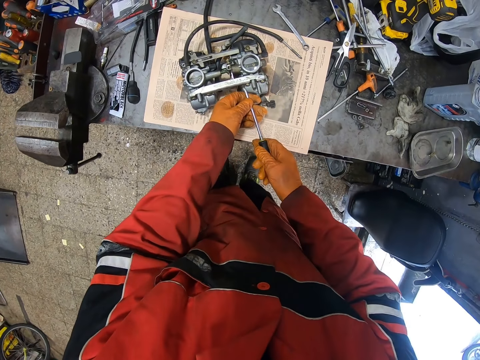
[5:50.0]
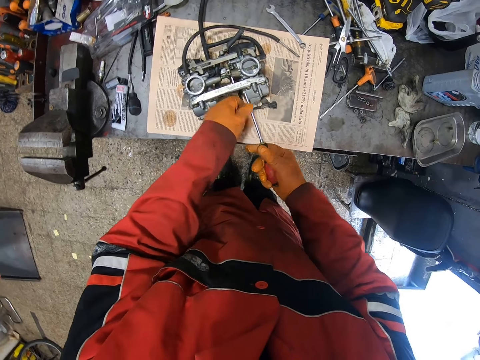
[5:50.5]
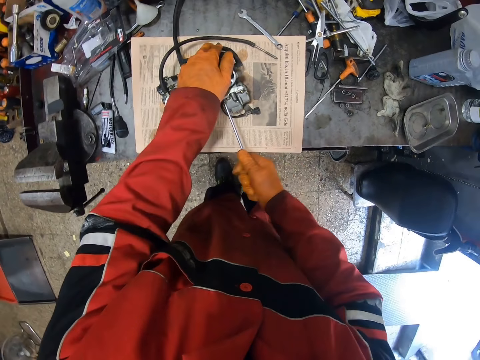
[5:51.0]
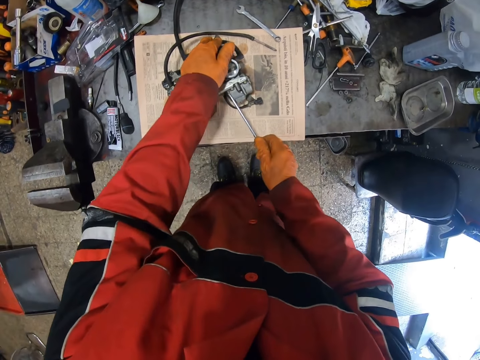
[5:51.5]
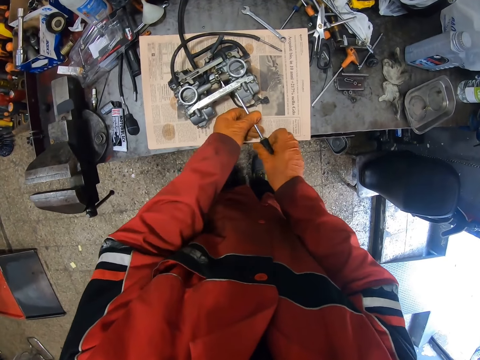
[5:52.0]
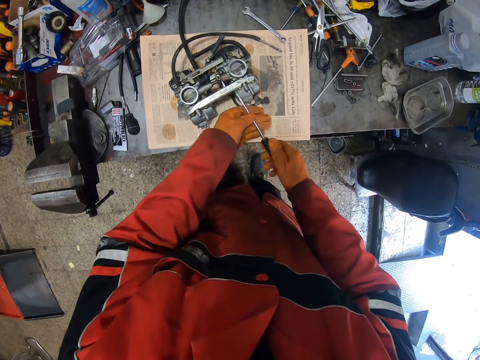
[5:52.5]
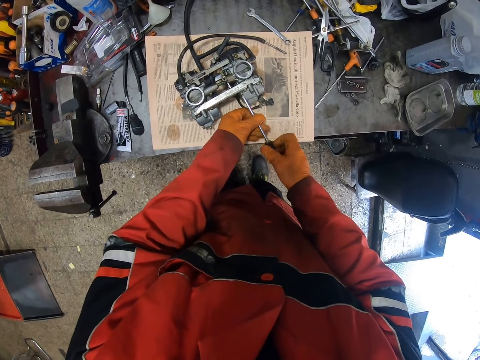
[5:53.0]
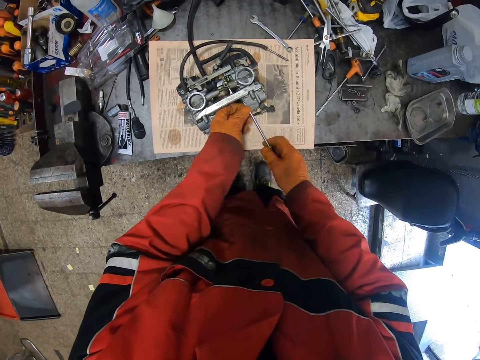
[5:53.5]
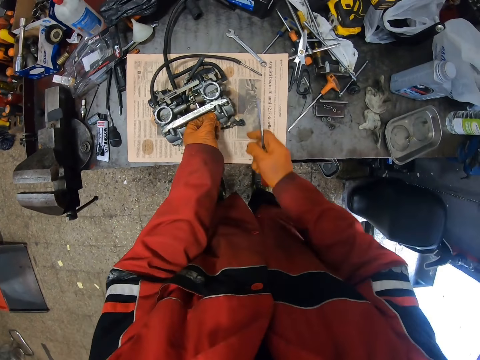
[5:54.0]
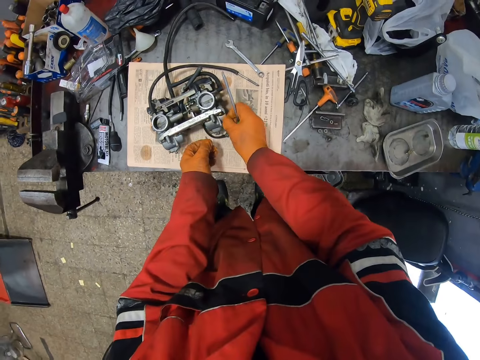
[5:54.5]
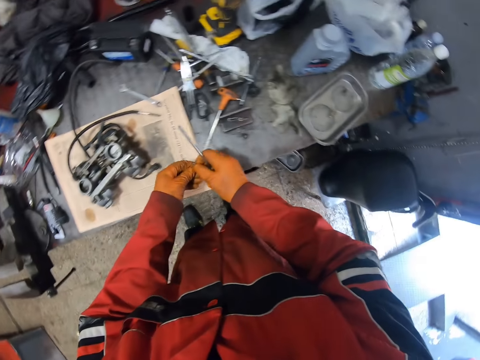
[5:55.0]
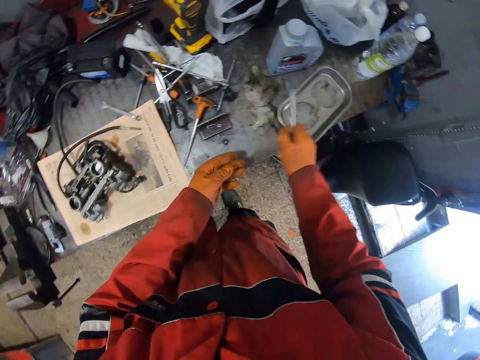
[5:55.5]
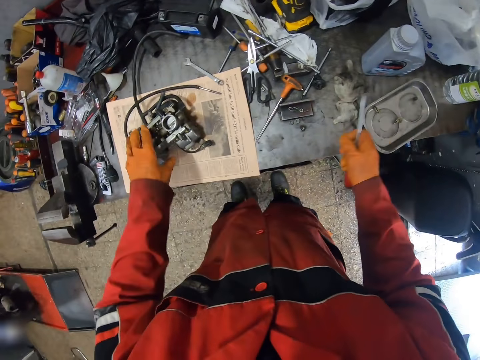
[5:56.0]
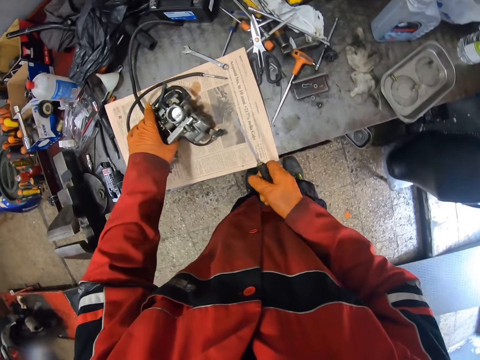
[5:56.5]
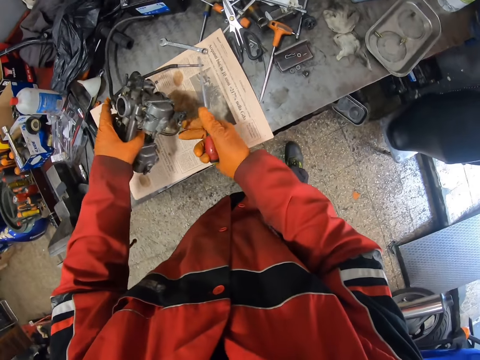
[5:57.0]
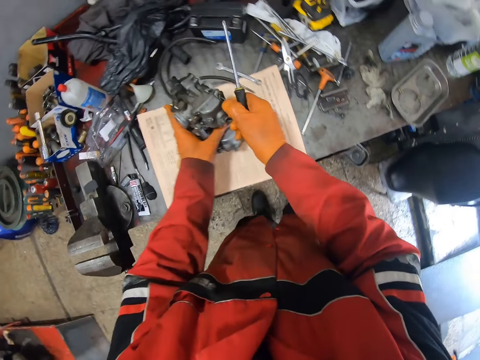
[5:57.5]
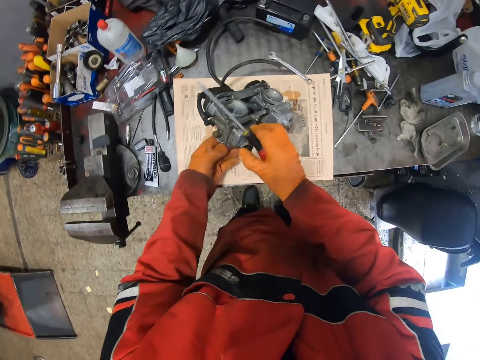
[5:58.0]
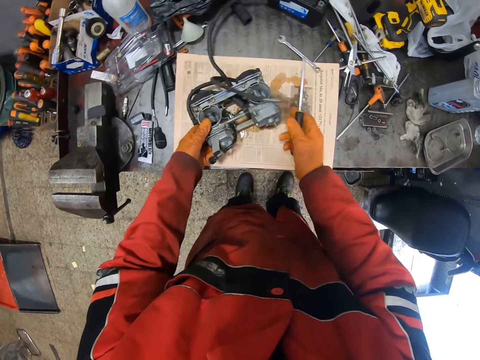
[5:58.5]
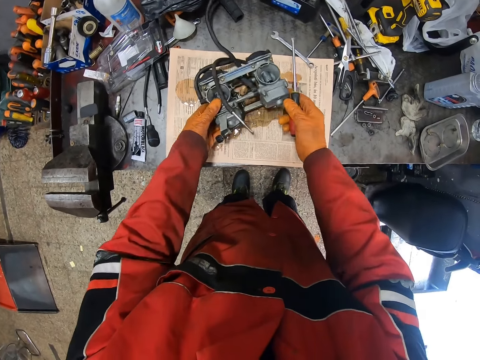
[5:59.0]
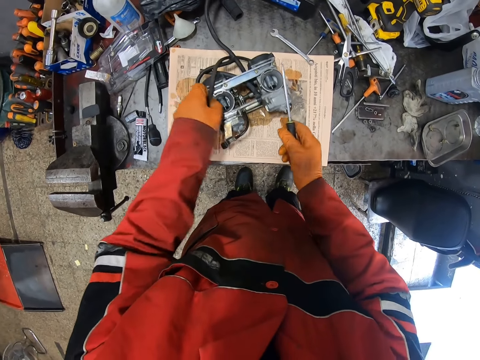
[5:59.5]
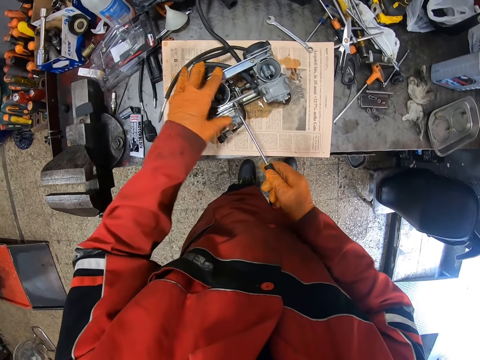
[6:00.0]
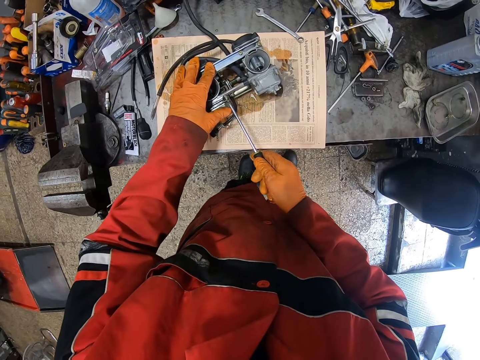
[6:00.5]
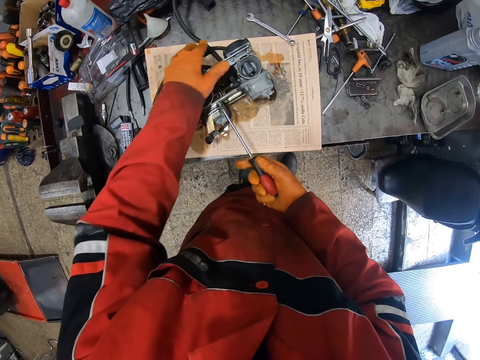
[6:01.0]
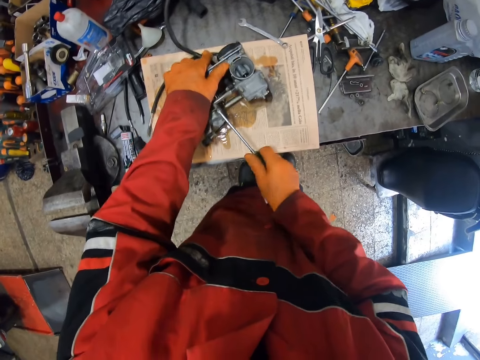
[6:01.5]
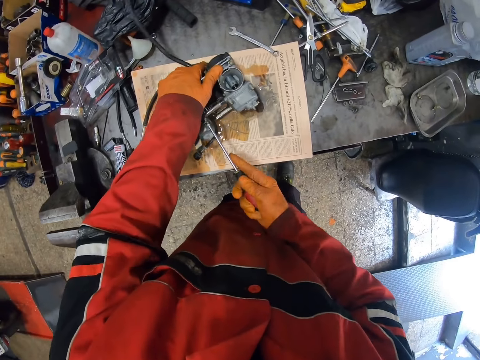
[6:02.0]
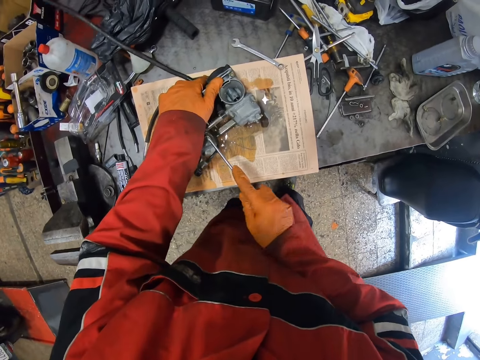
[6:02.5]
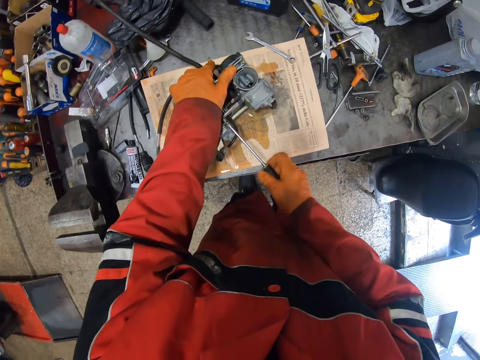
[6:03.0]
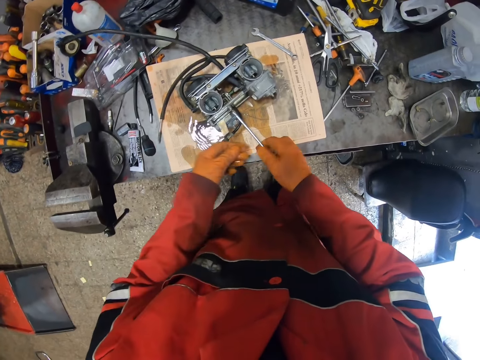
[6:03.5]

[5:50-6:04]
The camera wearer removes the bolt from the engine with his gloved left hand. He drops the bolt inside a steel bowl on the table with his gloved right hand. He turns the engine with both gloved hands. He loosens the bolts in the engine on the table with the screwdriver in his gloved right hand.

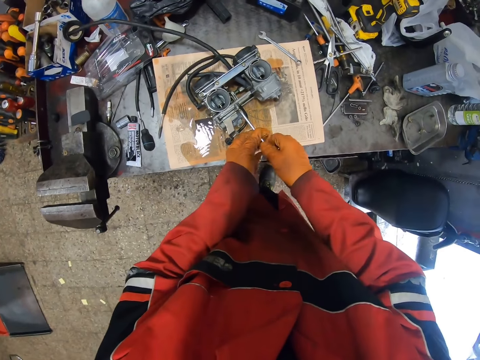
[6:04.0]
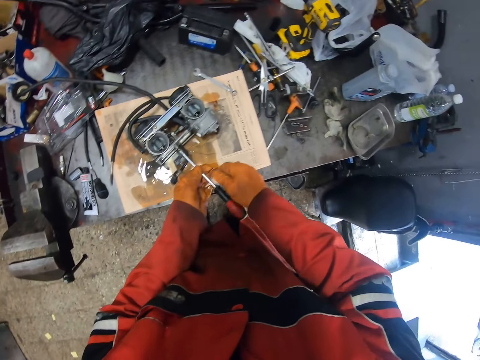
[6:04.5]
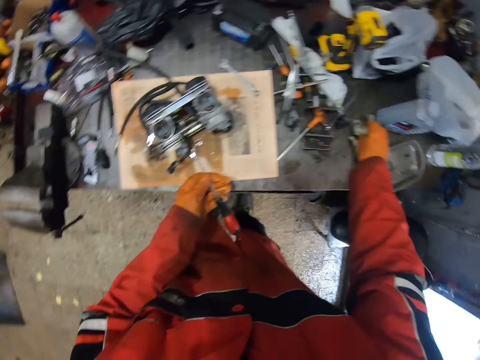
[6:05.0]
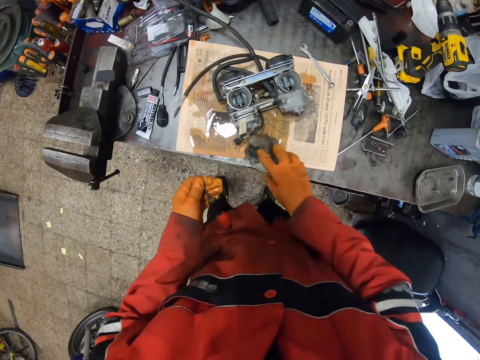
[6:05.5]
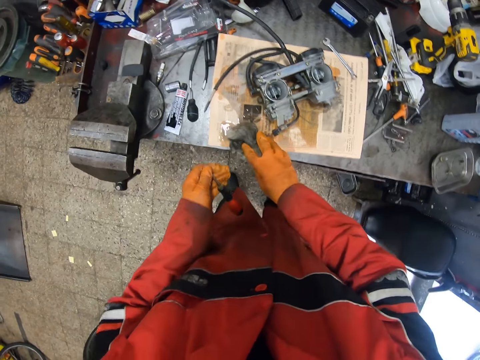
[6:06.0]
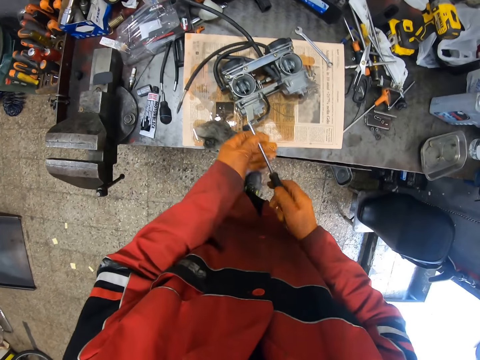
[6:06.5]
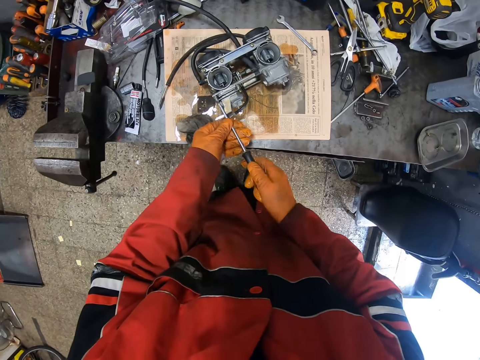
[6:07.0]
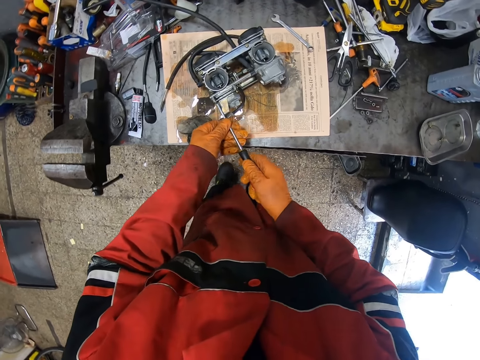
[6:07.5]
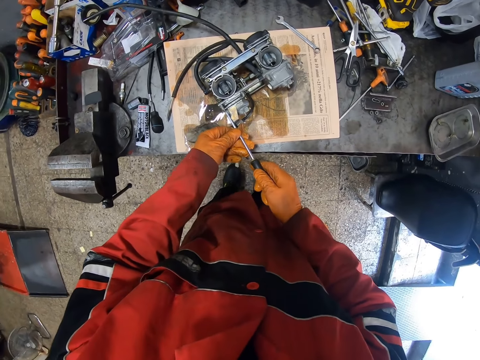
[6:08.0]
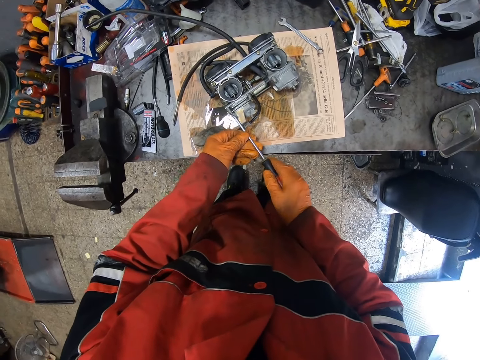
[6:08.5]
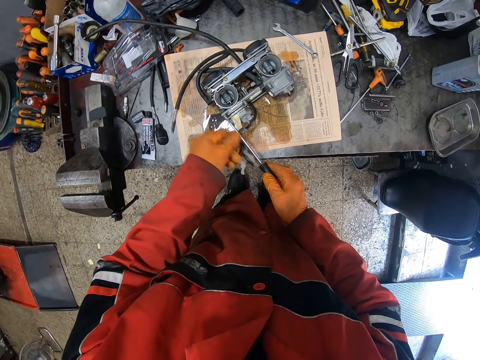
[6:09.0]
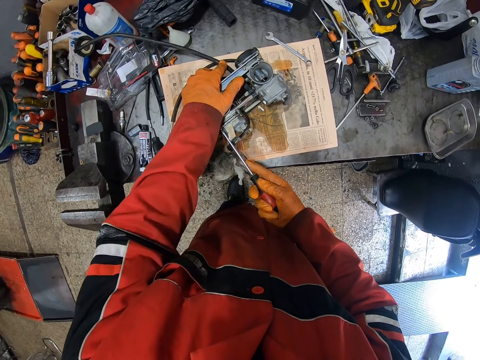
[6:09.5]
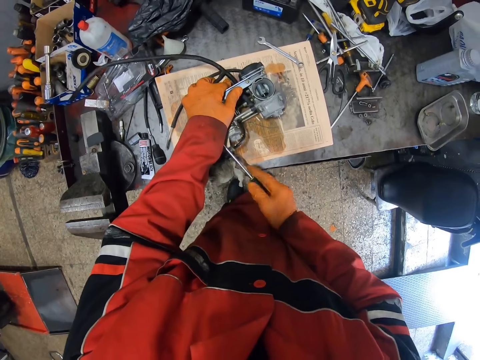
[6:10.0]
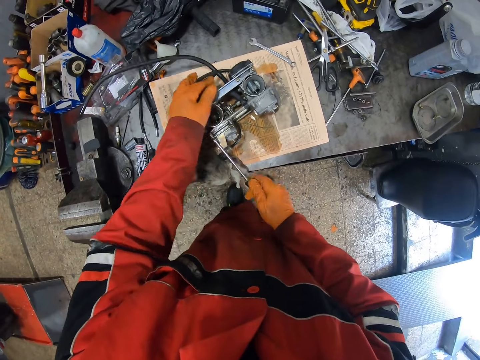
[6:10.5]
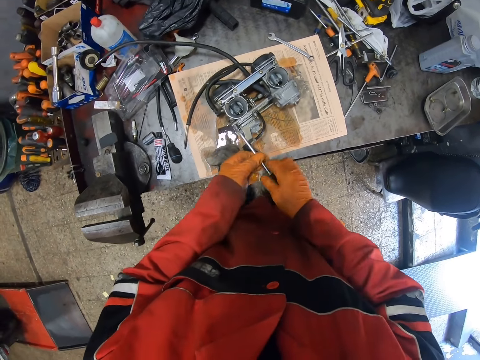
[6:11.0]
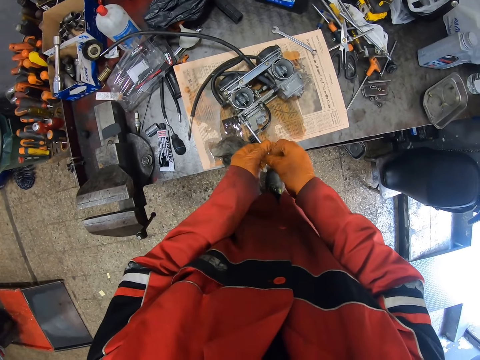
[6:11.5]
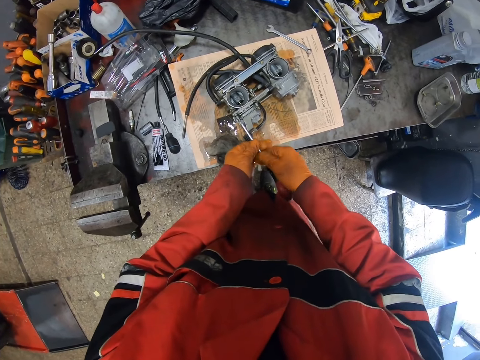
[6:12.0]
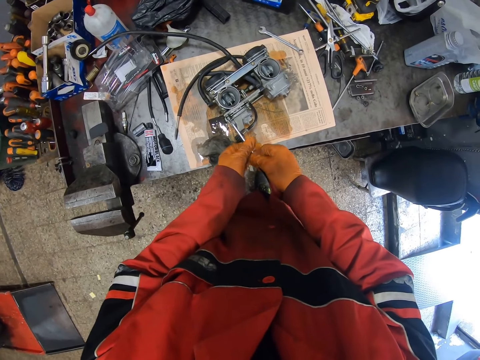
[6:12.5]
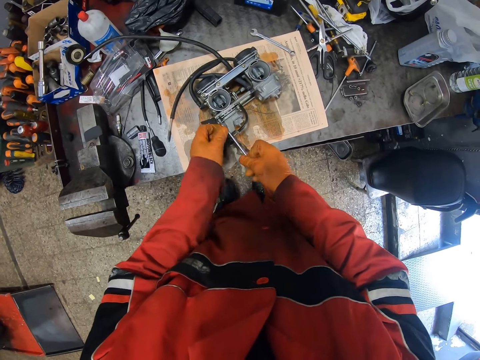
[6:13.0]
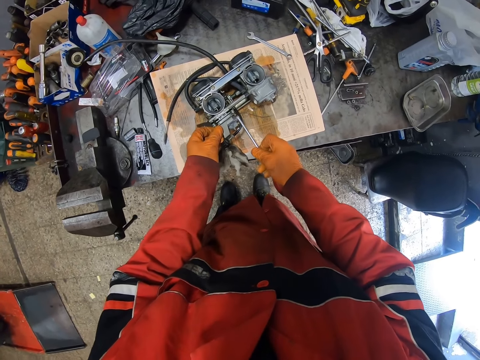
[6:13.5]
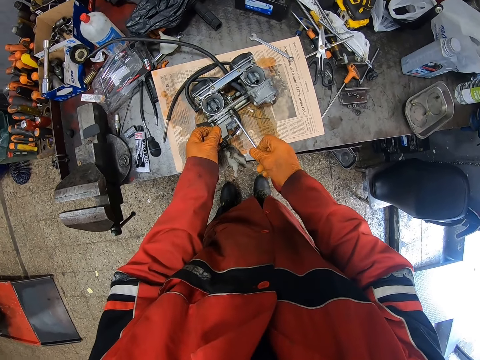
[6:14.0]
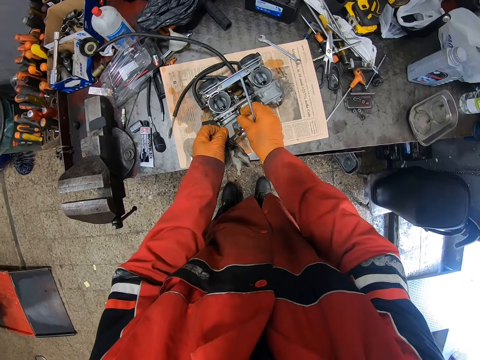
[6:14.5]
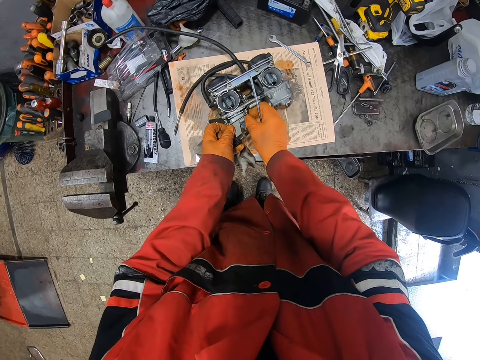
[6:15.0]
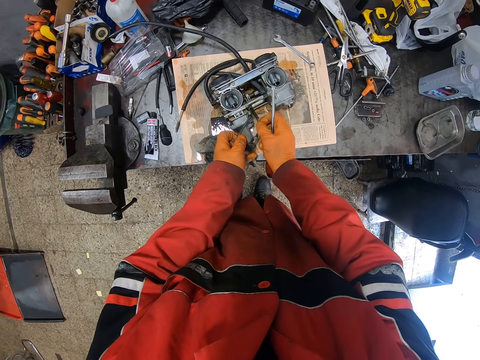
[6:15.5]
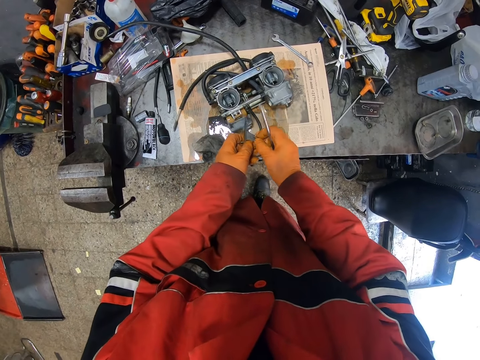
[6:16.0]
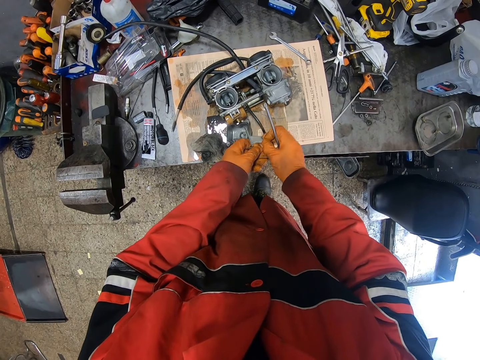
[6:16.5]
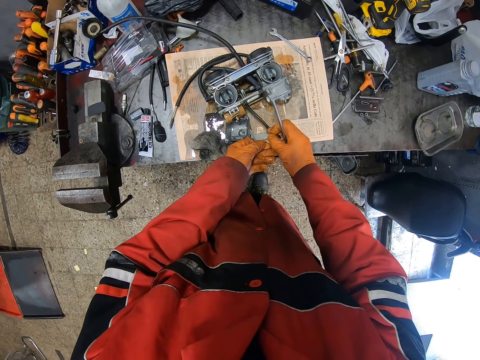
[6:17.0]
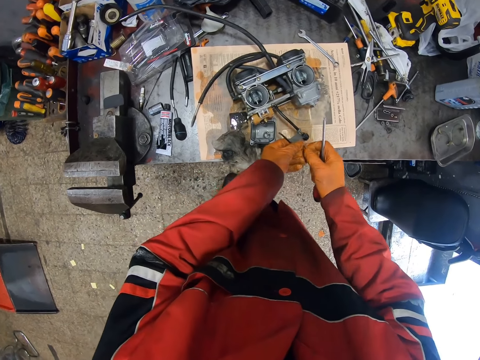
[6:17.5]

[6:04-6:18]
The camera wearer passes the screwdriver from his gloved right hand to his gloved left hand. He picks up a wiping cloth on the table with his gloved right hand. He cleans the oil on the table with the cloth in his gloved right hand. He loosens the bolts in the engine on the table with the screwdriver in both gloved hands. He puts the wiping cloth down. He disassembles a part of the engine with both gloved hands.
